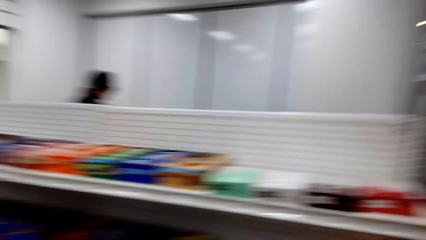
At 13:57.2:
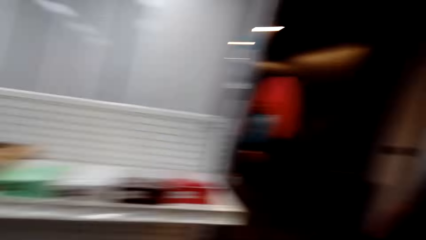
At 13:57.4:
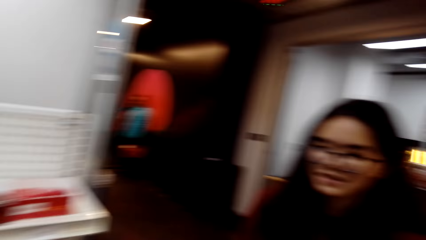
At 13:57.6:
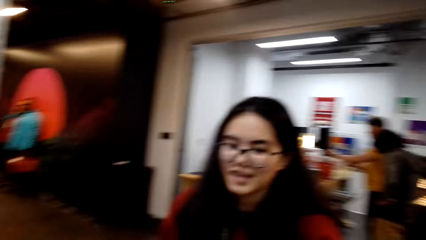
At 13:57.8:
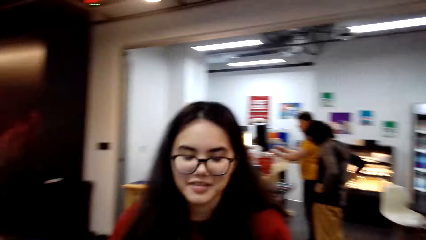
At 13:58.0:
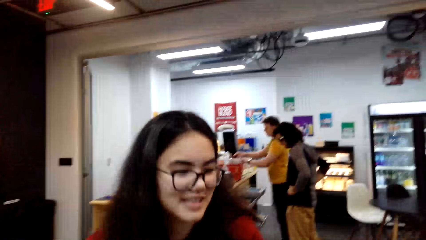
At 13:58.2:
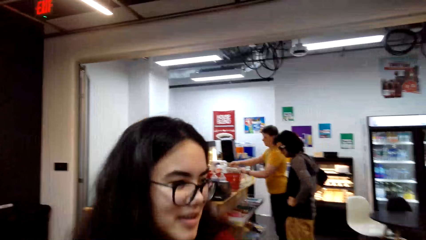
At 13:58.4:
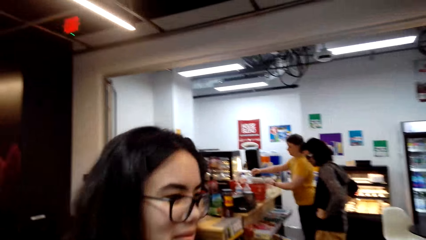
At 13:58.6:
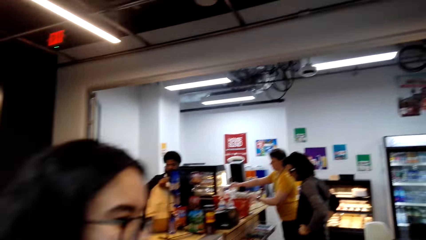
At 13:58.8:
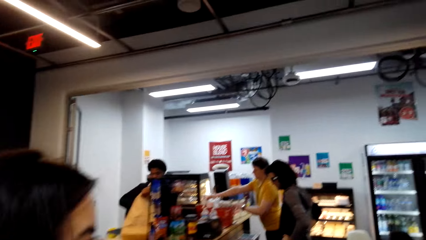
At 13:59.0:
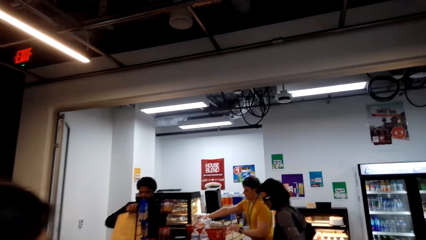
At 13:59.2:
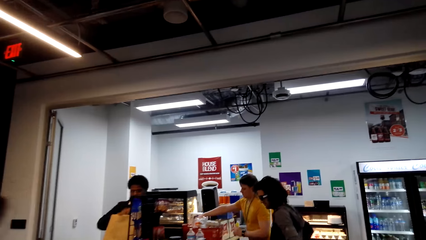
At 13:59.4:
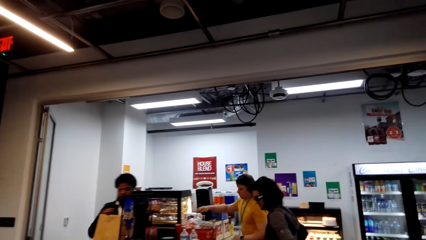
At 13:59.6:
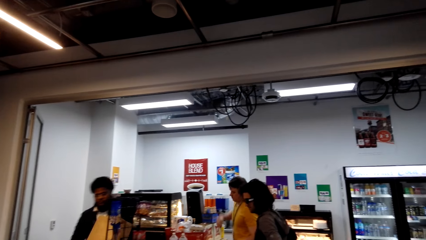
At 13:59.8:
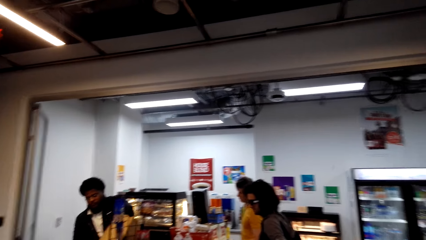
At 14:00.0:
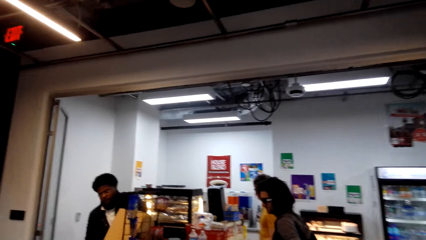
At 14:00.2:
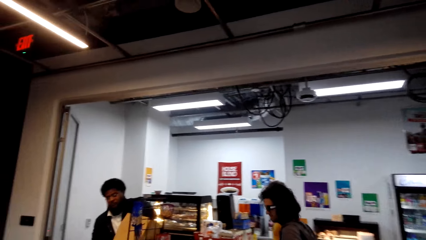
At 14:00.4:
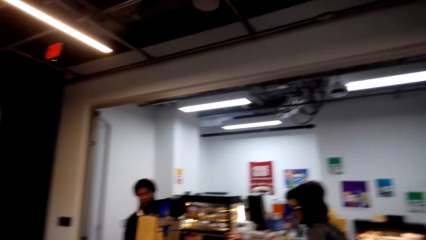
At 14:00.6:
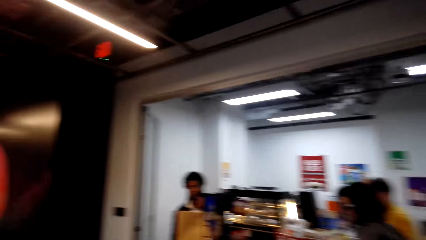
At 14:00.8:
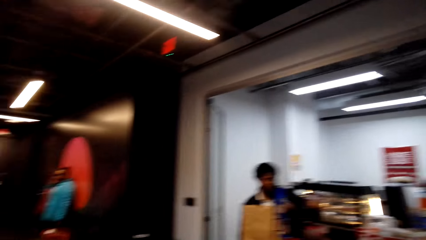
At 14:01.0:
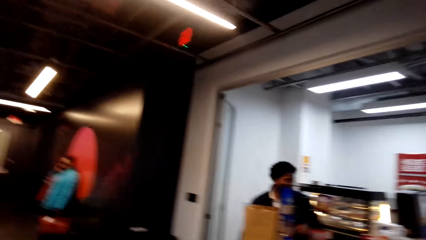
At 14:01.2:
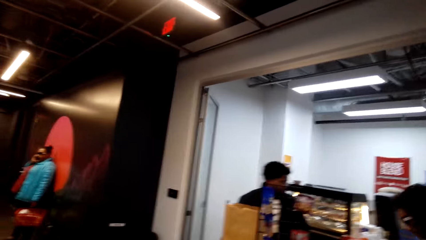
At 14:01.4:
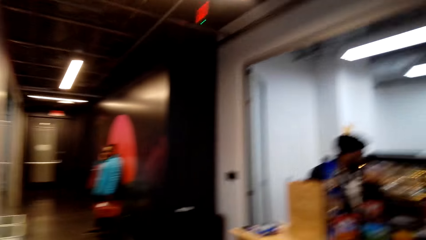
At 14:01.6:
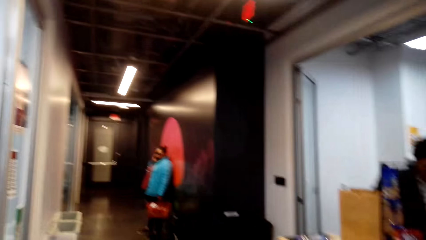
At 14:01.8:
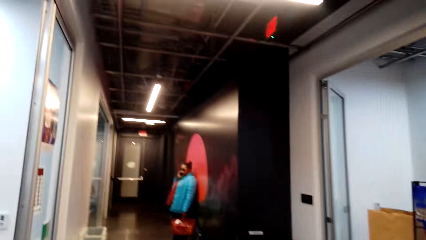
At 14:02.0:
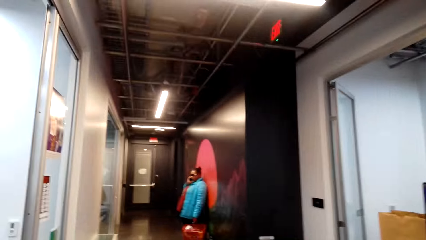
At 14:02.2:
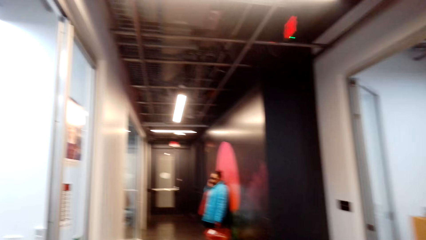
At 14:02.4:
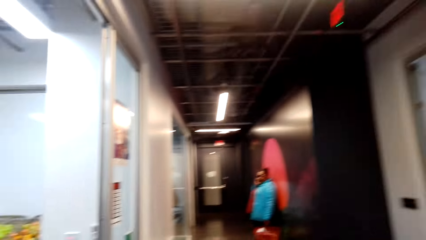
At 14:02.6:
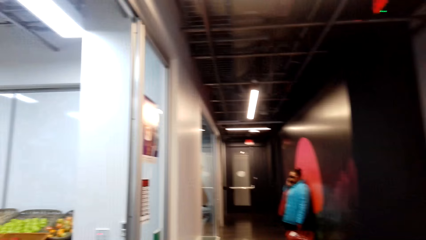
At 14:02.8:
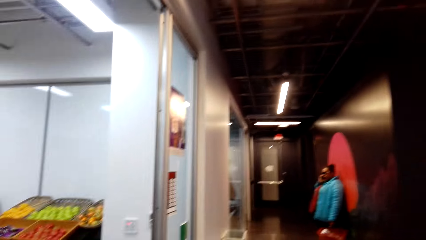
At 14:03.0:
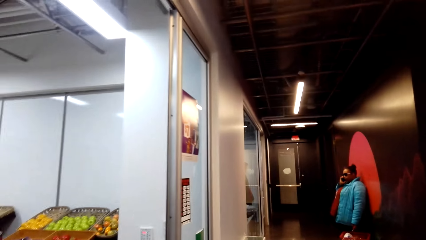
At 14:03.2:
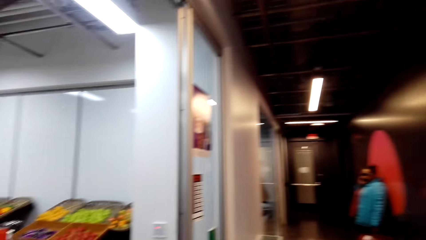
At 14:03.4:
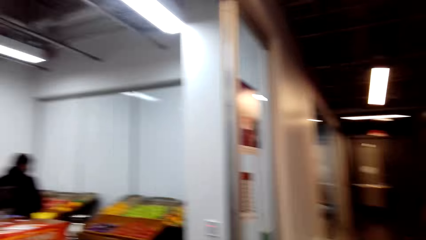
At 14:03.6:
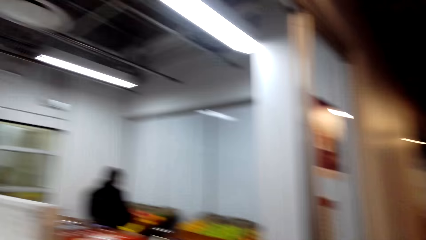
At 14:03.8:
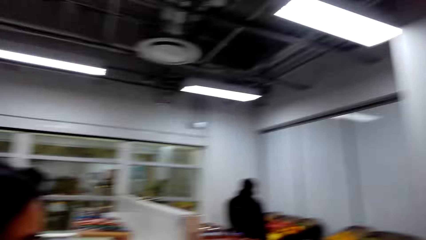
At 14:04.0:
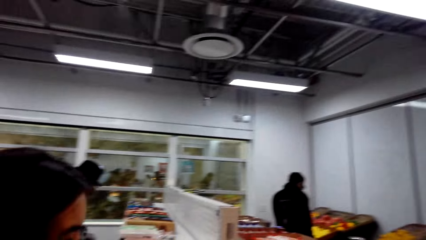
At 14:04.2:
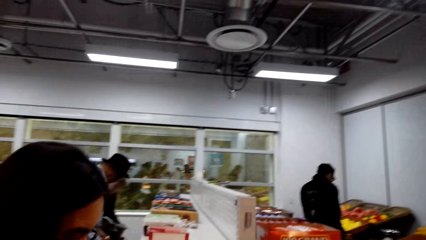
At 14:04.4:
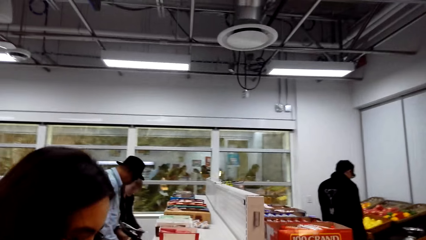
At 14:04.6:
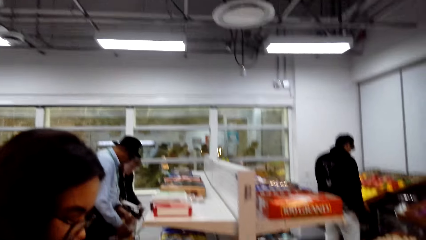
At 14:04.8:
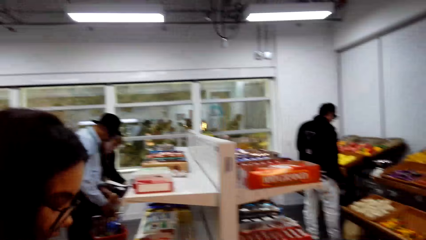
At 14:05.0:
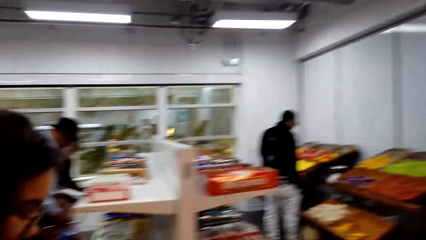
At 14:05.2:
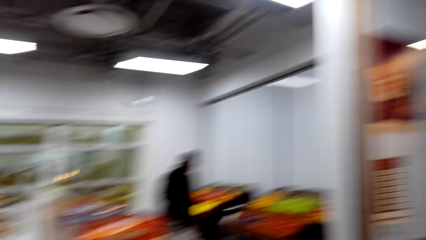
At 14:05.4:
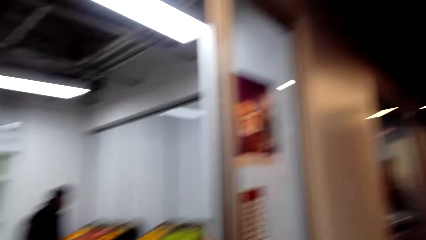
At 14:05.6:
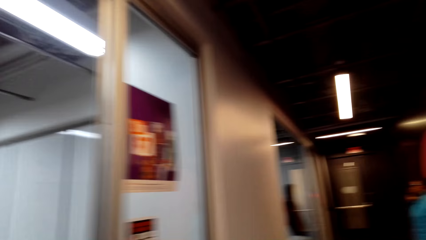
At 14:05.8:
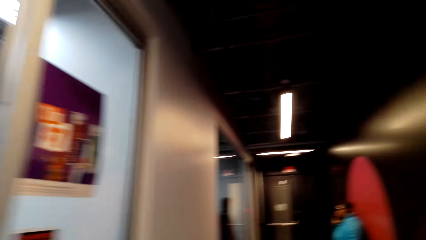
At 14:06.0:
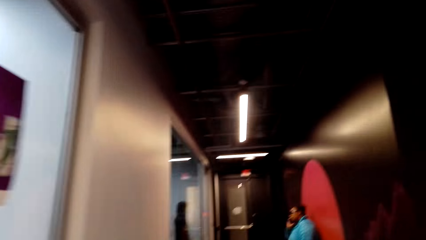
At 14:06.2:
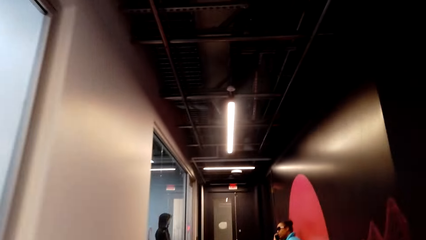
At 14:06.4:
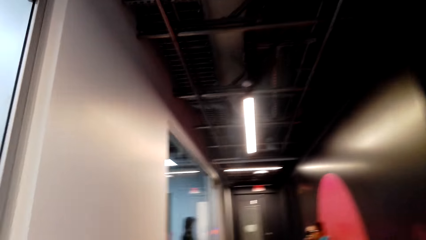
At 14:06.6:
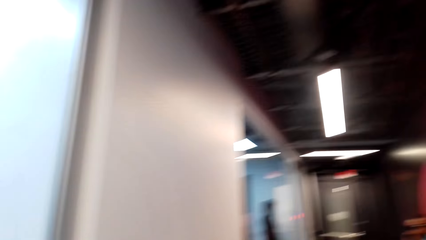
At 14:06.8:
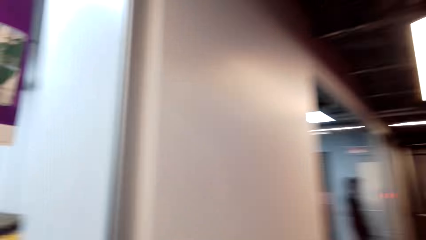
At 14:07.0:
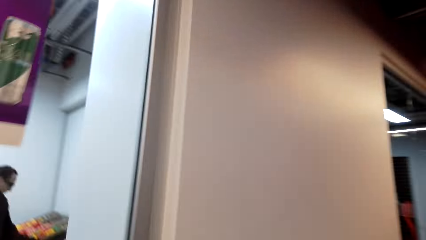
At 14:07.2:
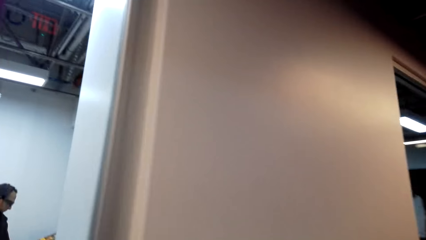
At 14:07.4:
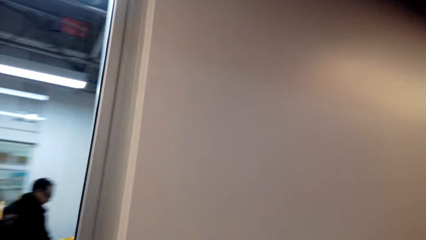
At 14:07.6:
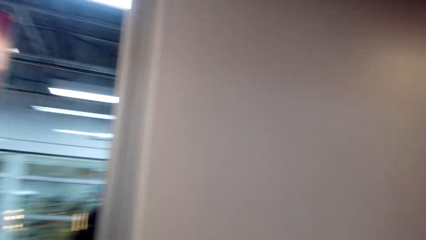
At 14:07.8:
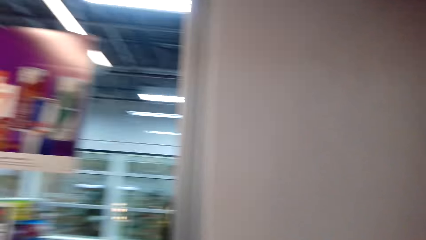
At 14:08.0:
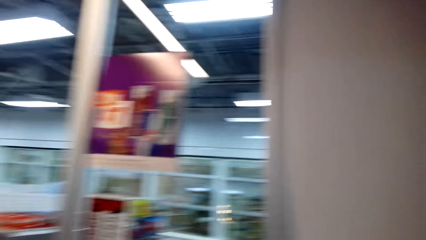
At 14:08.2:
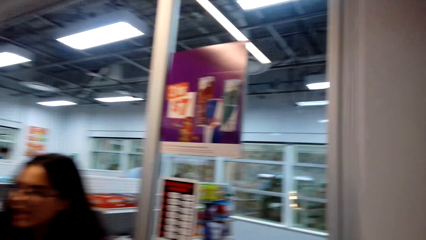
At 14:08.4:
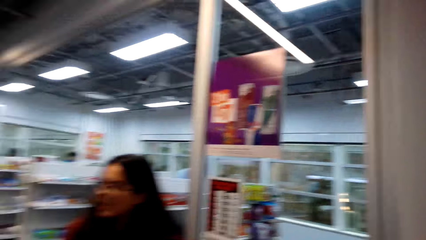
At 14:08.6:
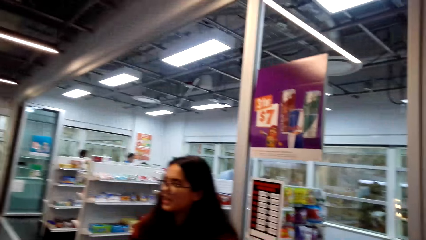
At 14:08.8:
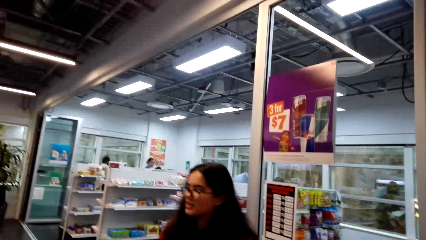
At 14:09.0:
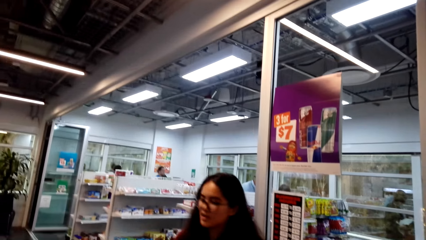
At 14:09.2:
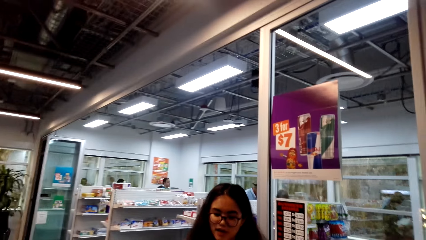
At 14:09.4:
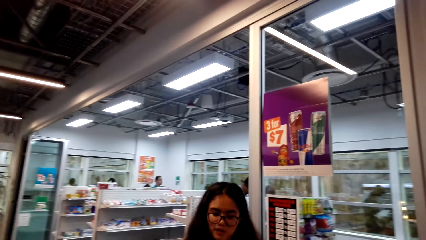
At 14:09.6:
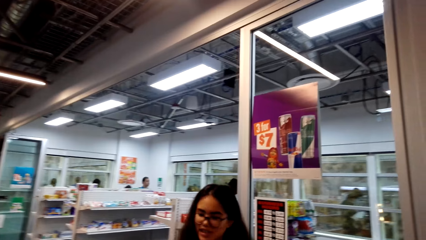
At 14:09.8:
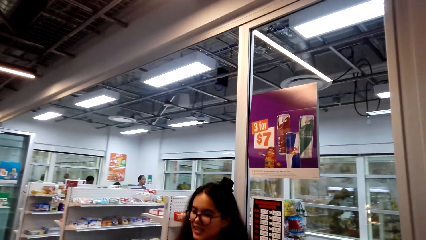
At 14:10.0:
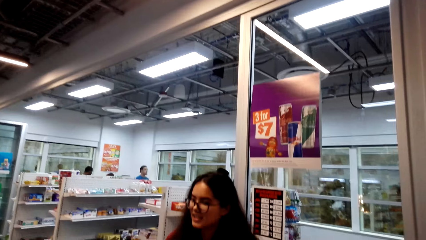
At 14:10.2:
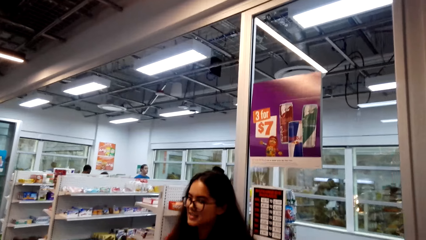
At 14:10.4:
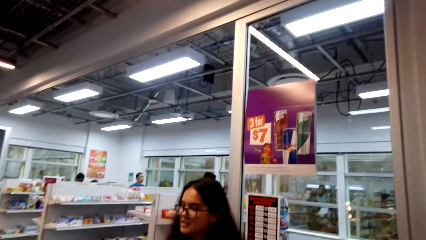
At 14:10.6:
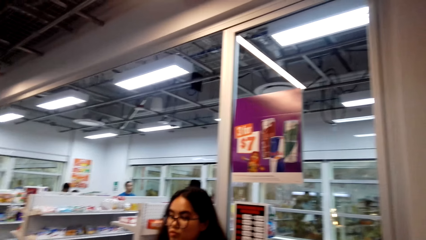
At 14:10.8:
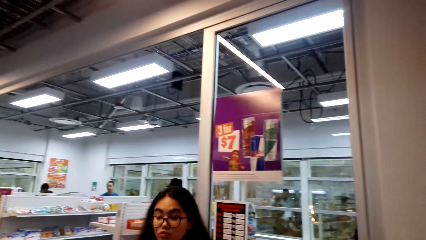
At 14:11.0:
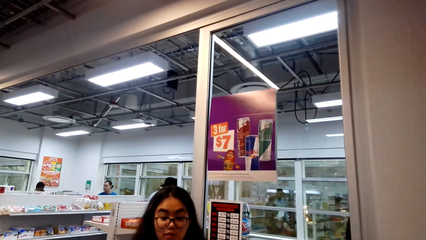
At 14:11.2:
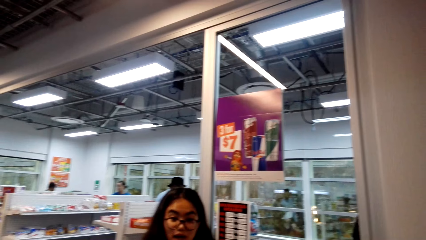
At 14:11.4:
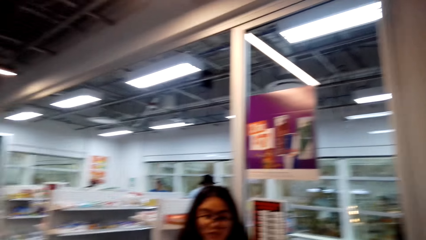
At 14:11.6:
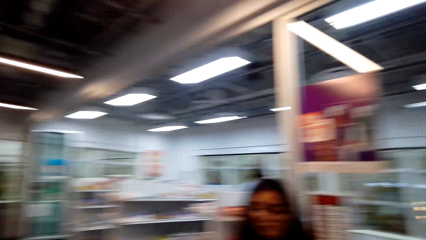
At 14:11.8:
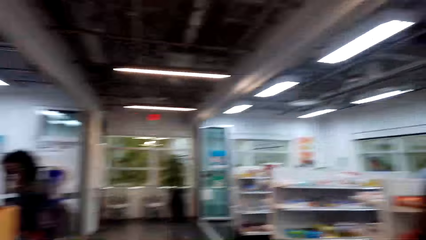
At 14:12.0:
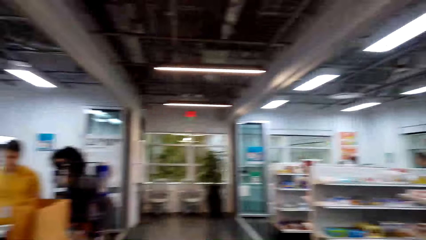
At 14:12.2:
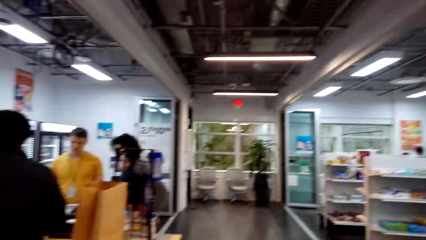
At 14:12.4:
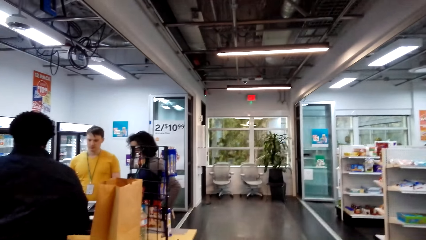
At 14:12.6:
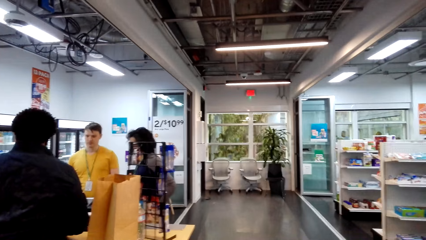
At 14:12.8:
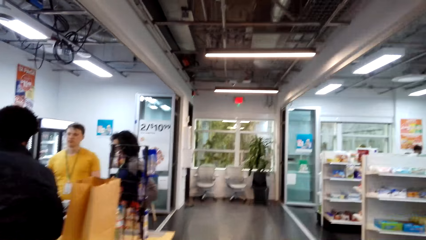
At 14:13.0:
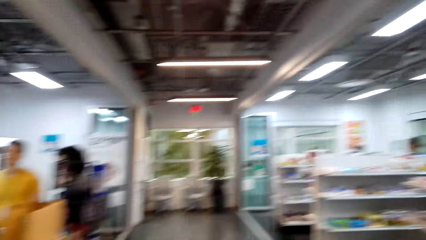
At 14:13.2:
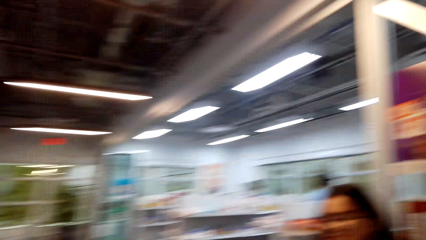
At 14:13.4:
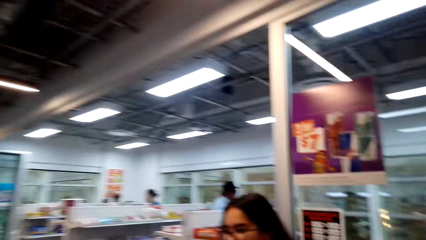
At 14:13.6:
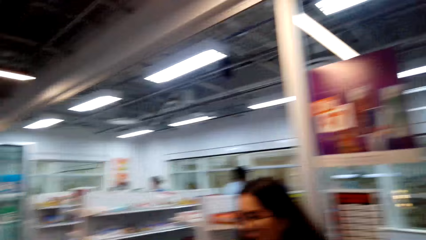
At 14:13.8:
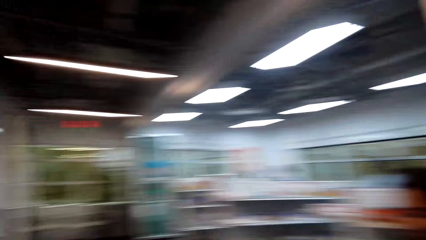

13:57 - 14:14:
The camera wearer looks around the supermarket. They look at a person. The camera wearer and the person walk around the supermarket. The camera wearer talks to the person. They look at the person. The person talks to the camera wearer. The camera wearer looks around the supermarket.
